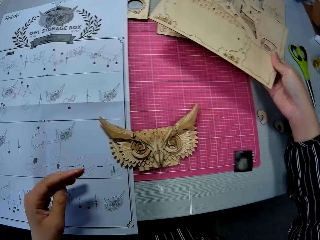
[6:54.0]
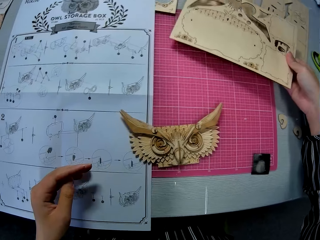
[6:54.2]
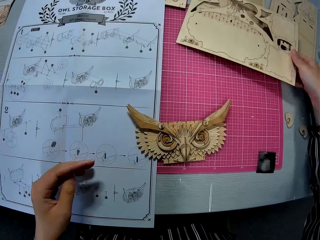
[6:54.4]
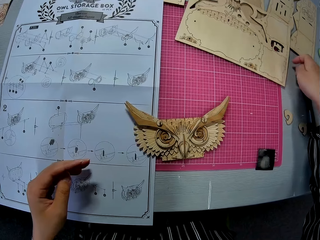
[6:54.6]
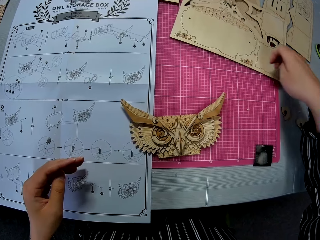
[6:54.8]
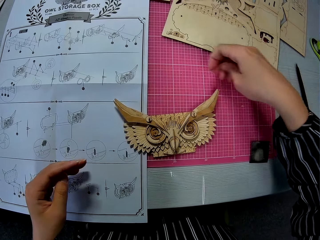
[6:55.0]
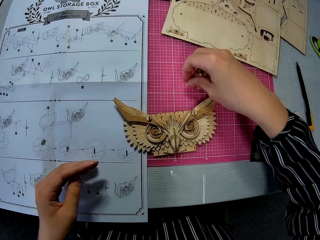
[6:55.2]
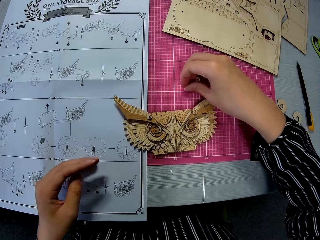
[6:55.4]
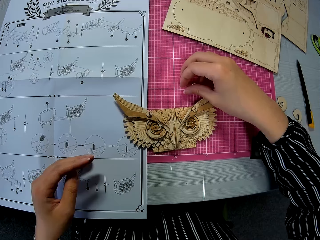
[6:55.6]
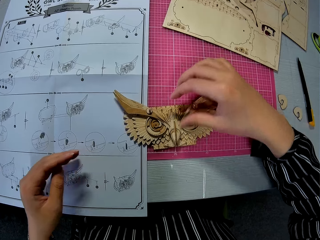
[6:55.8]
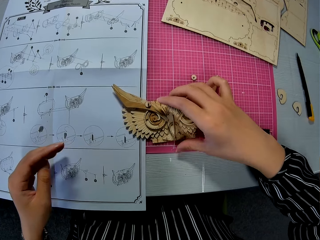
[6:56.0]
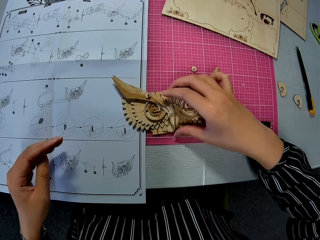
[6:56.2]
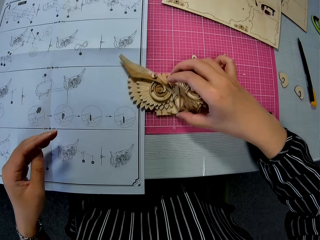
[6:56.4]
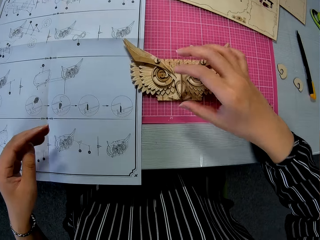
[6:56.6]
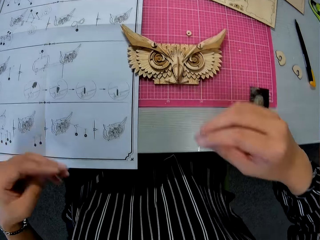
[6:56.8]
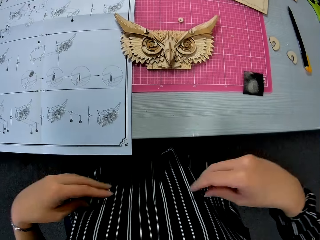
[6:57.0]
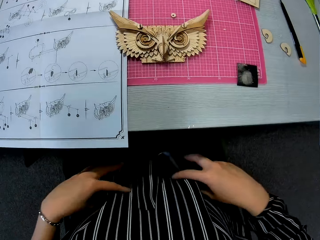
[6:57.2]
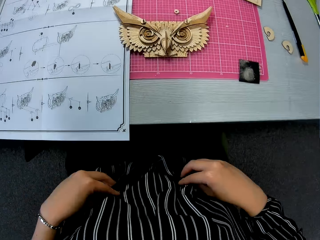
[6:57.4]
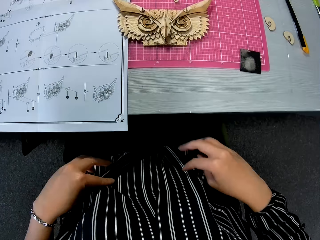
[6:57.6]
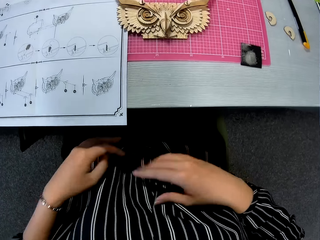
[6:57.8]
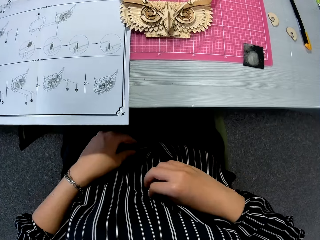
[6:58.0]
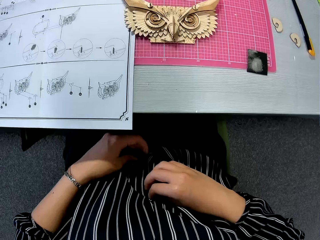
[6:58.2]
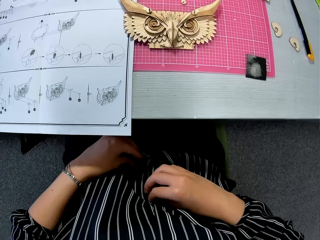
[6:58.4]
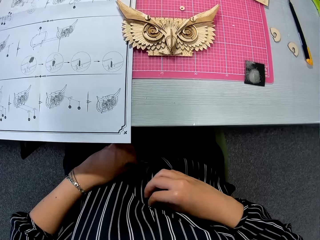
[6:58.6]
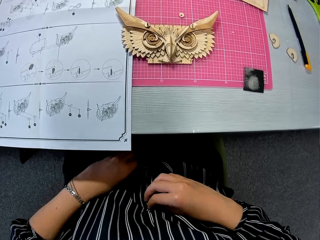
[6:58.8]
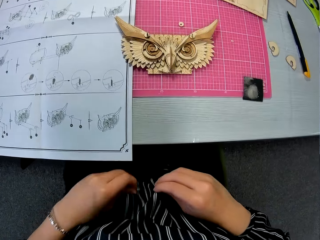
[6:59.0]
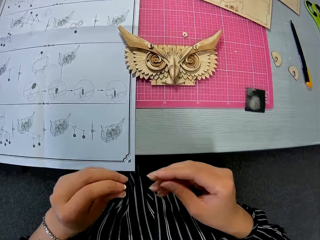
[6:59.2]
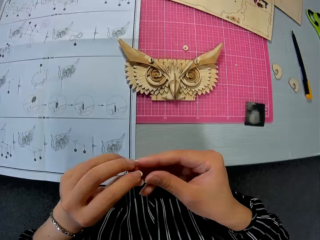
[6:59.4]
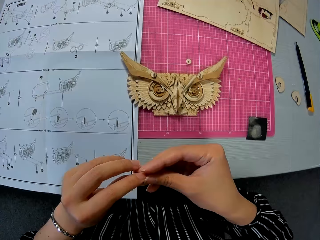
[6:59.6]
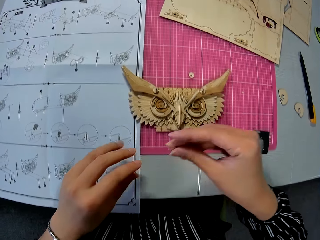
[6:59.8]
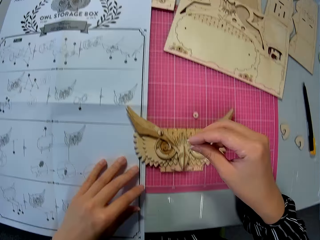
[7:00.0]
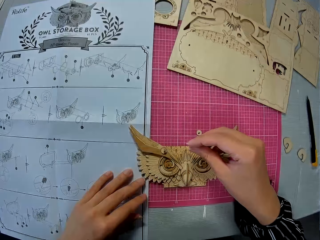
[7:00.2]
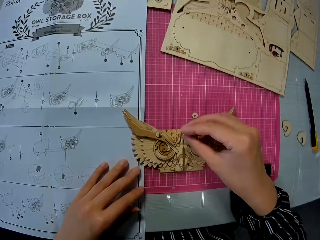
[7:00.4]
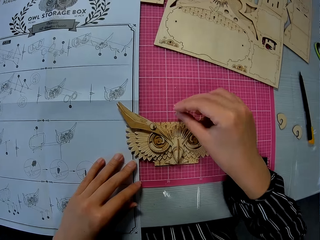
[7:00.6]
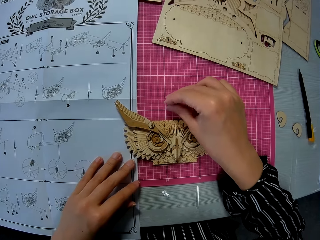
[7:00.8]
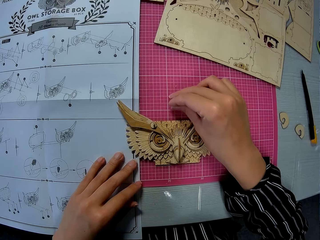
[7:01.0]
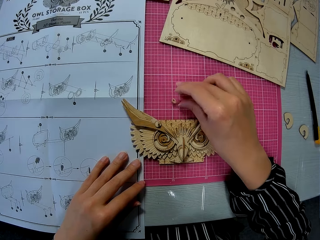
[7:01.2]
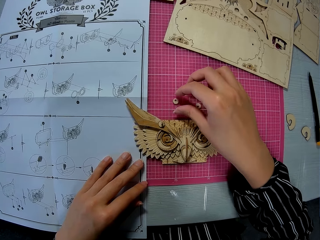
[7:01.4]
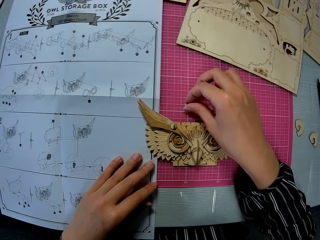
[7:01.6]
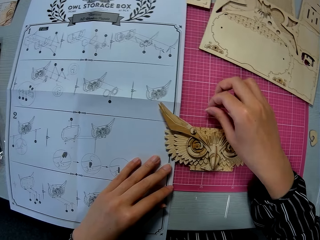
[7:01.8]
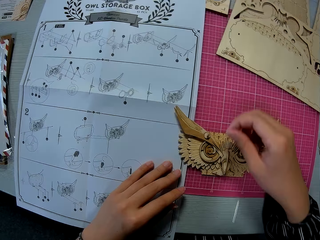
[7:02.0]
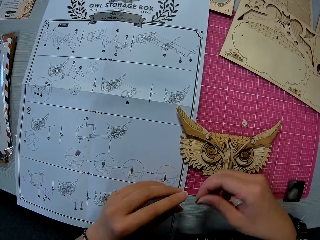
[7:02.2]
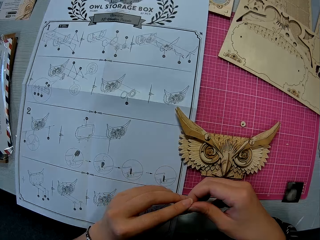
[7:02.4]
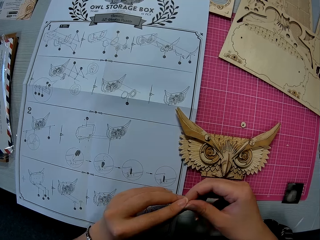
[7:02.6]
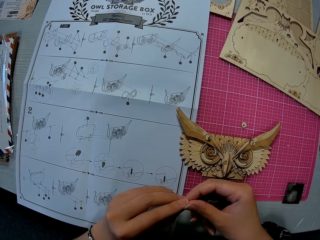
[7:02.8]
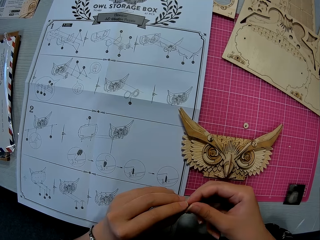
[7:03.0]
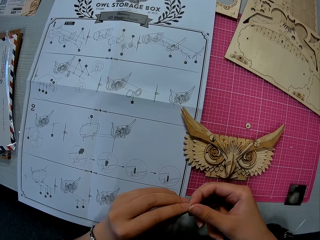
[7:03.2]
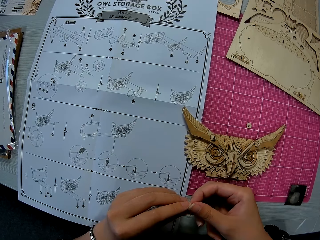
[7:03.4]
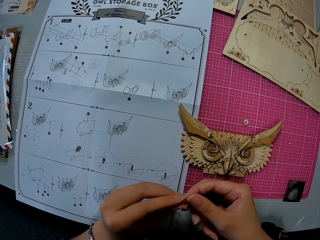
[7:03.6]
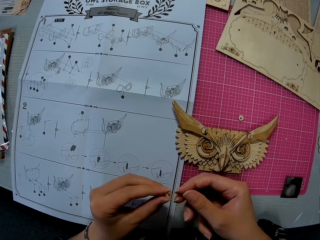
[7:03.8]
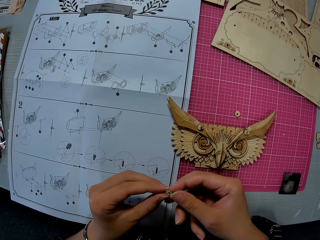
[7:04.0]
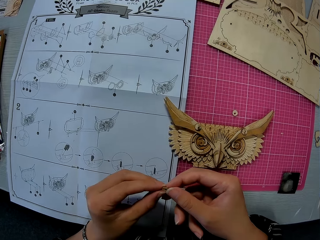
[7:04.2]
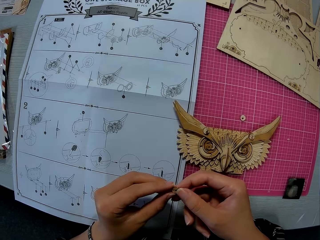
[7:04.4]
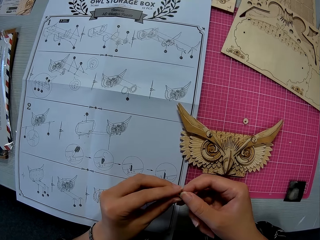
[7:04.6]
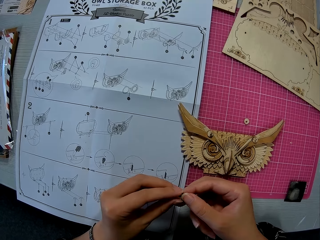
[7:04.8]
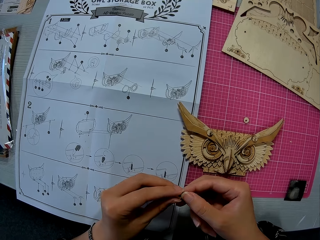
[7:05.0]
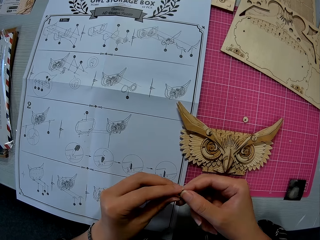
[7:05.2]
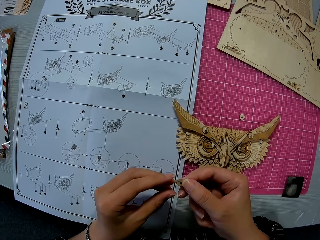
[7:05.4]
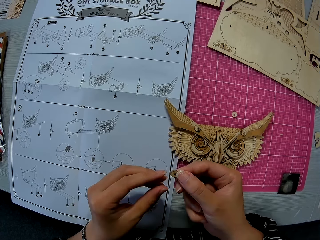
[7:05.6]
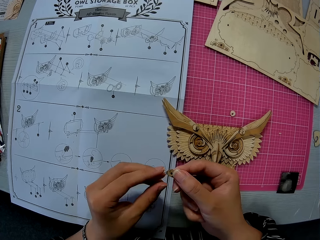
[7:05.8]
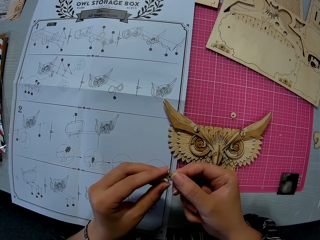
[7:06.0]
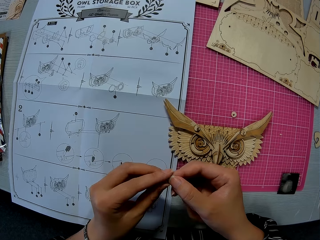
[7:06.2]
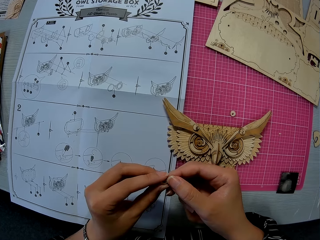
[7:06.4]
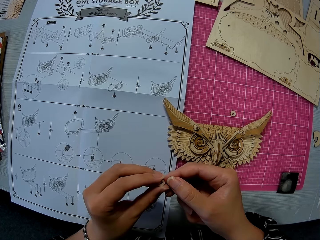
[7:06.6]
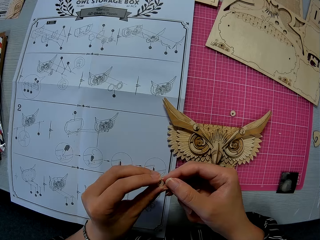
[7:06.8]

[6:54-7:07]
The camera wearer drops the cardboard on the cutting mat. He puts the shape on the desk. He moves the craft on the cutting mat. He adjusts his cloth. He holds clothes. He picks up a shape or round piece from the clothes. He drops the round piece on the cutting mat. He picks up the round piece on the cutting mat. He holds the shape.

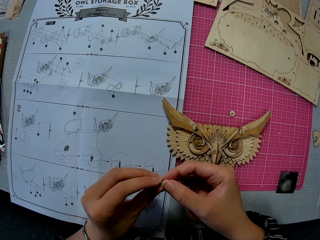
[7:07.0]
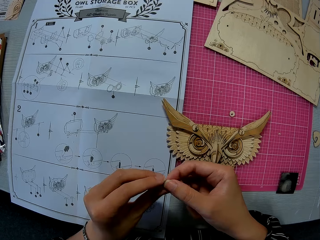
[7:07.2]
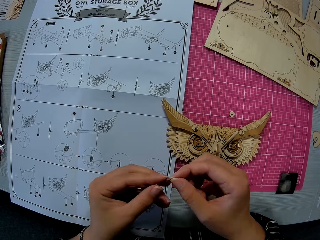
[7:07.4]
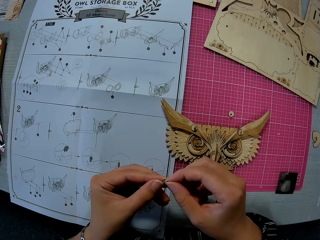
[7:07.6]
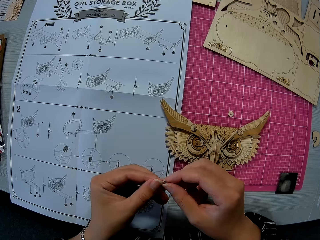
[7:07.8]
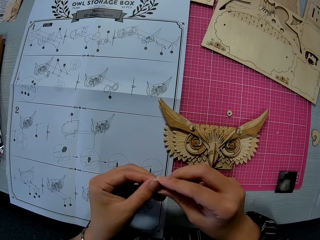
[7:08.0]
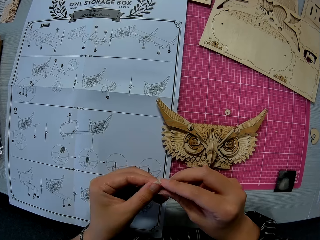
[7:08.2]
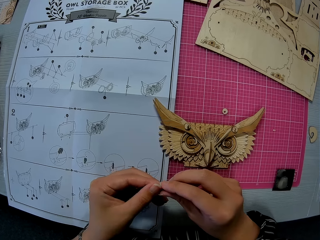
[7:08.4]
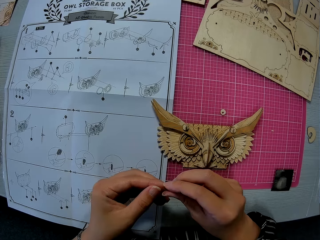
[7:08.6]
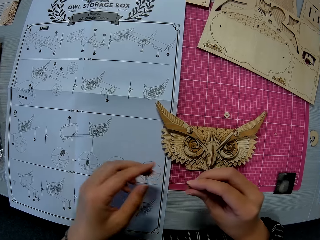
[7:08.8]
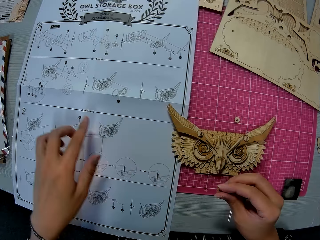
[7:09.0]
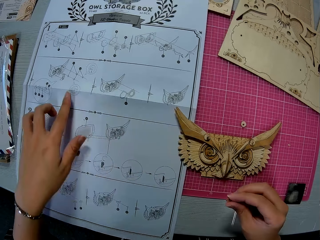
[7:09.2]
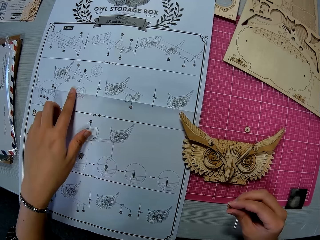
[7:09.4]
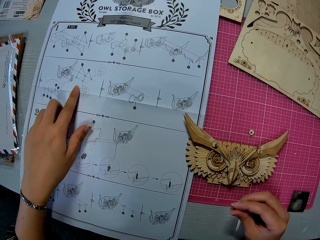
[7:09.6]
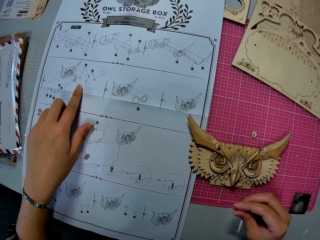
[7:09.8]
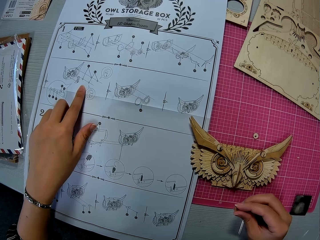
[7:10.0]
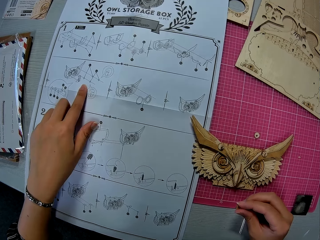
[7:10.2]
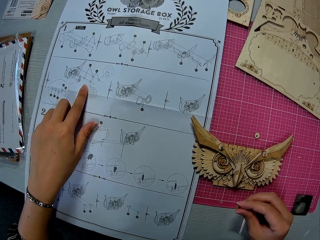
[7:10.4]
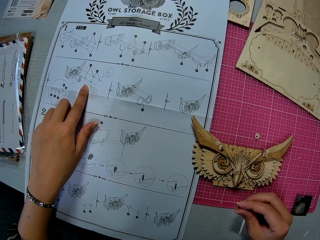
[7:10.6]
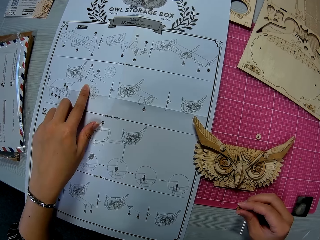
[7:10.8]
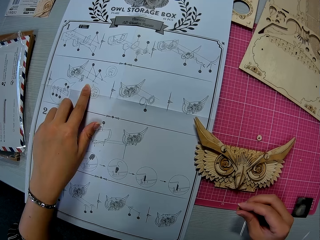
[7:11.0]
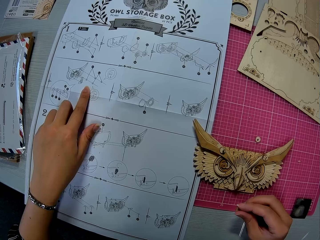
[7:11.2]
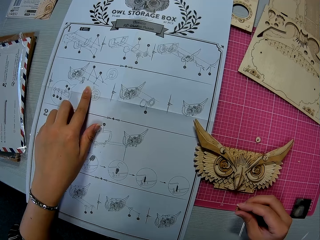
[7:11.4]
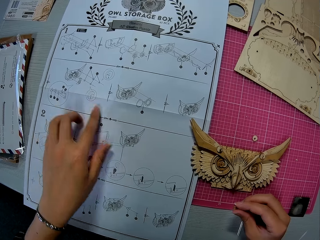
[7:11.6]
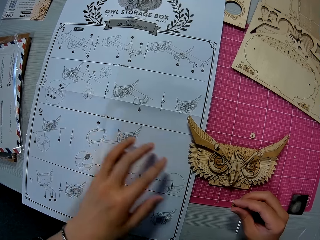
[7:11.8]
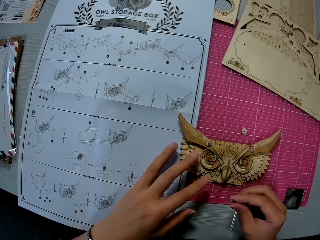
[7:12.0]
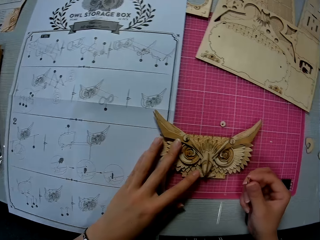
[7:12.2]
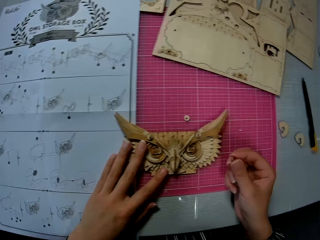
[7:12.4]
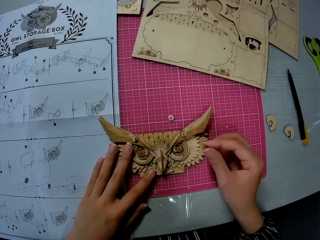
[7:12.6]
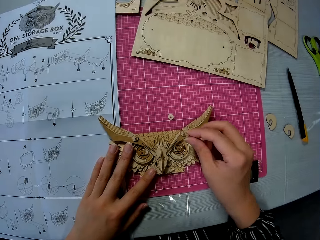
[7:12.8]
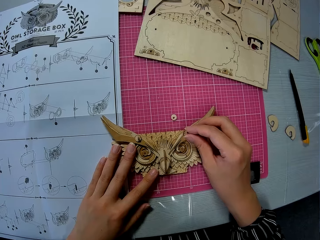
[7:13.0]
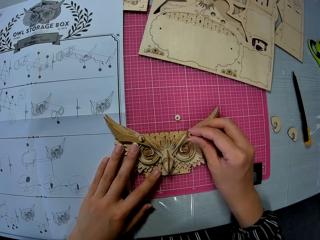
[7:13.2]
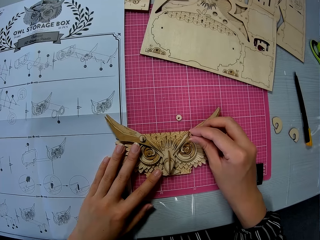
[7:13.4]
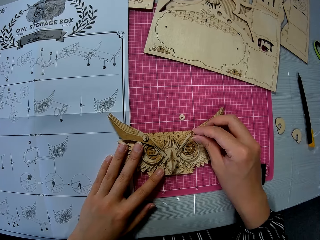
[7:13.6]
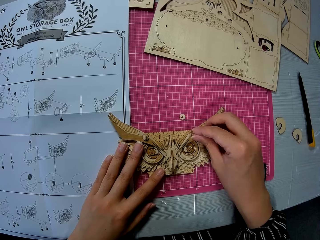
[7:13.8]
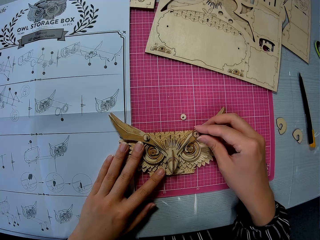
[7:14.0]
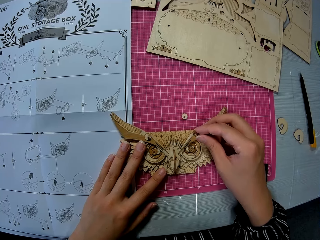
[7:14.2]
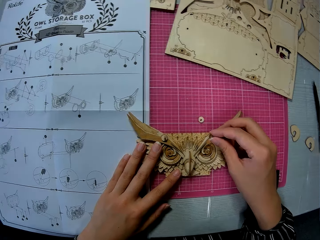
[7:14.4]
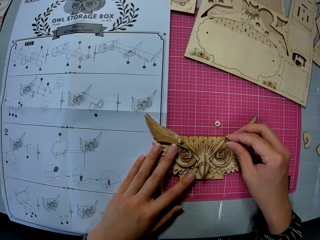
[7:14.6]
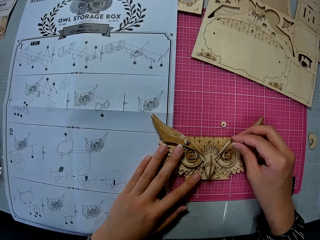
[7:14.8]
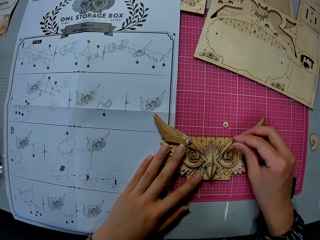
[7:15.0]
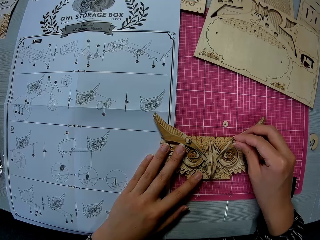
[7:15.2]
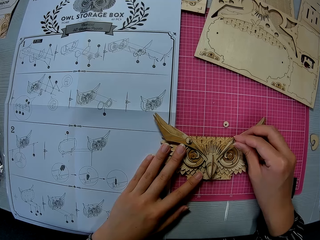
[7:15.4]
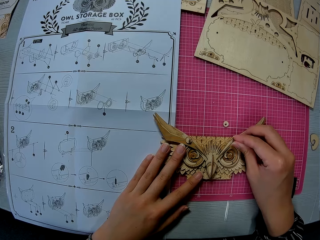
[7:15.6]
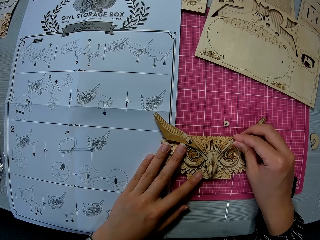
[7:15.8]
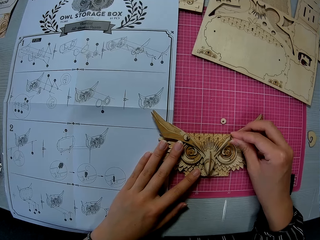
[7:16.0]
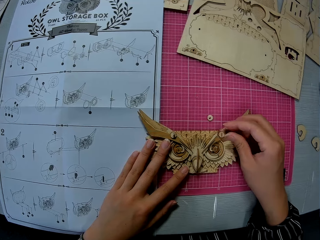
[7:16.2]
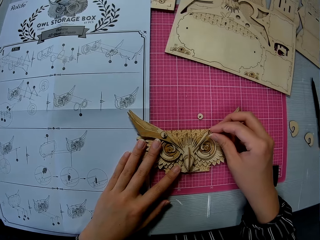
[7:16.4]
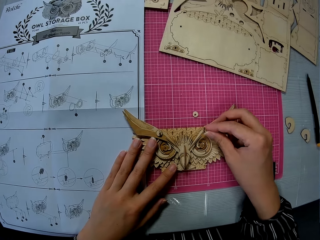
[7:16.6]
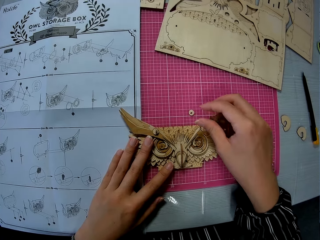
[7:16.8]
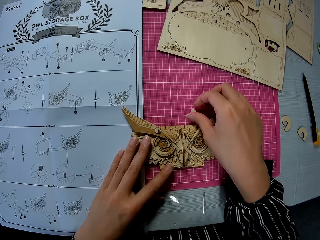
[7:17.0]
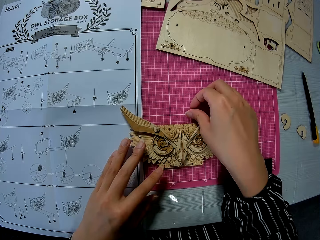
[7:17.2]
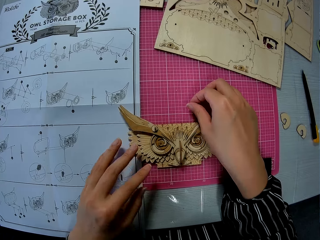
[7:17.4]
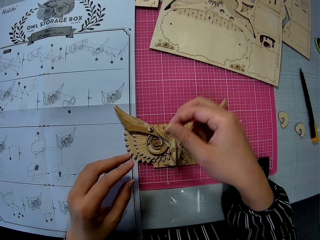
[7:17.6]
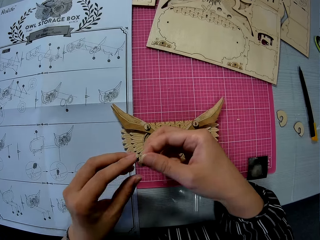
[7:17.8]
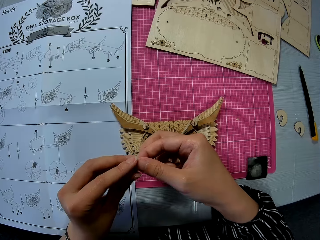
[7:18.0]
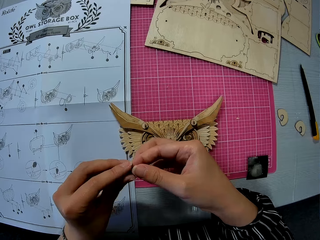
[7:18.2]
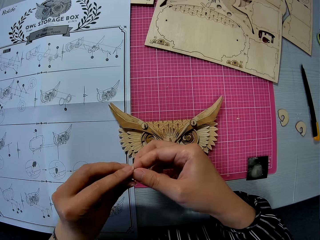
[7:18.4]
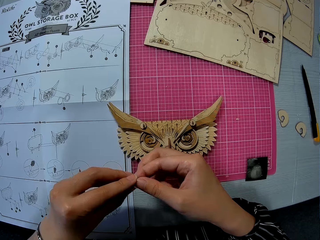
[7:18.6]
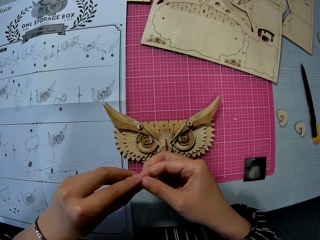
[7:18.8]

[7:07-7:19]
The camera wearer points to the blue print. They hold the instruction sheet. They hold an owl storage box. They fit the round piece on the craft. They pick up the round piece on the cutting mat.
